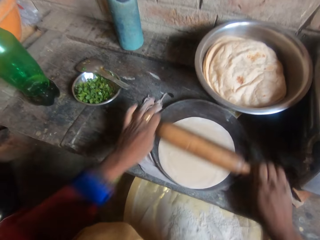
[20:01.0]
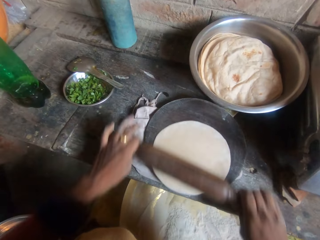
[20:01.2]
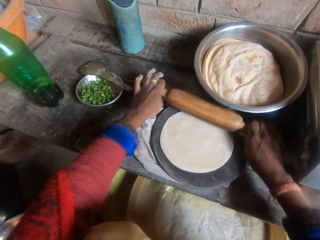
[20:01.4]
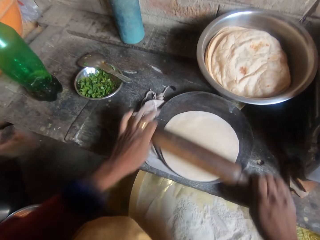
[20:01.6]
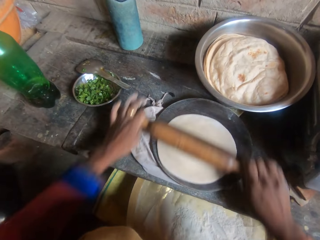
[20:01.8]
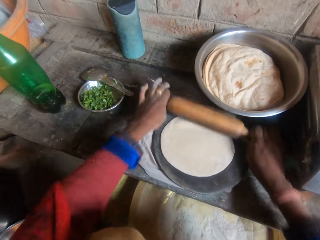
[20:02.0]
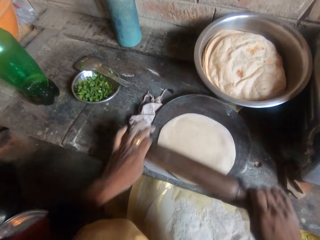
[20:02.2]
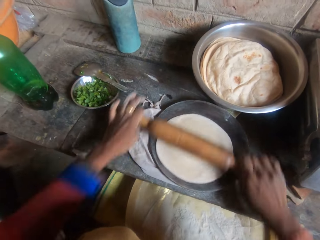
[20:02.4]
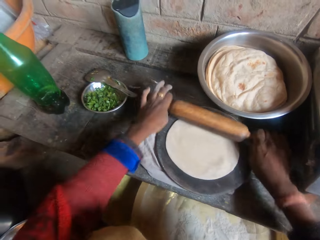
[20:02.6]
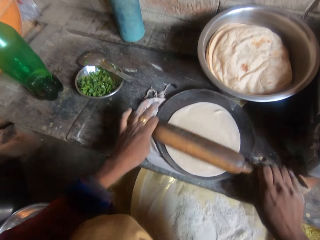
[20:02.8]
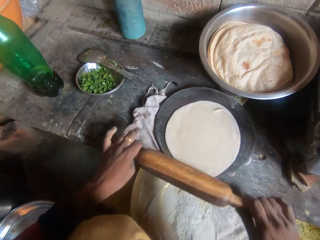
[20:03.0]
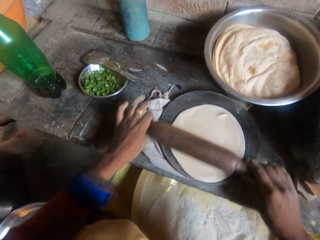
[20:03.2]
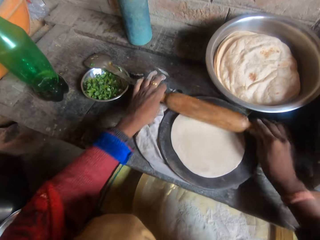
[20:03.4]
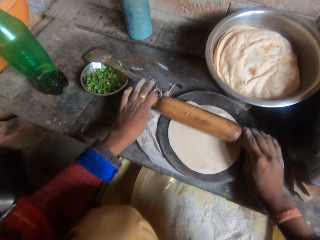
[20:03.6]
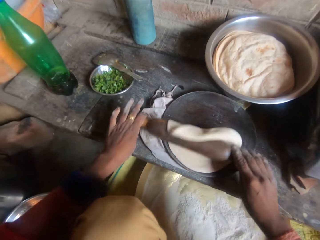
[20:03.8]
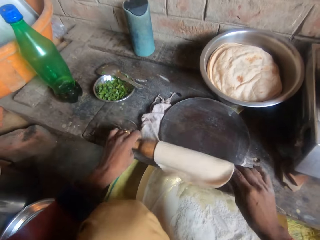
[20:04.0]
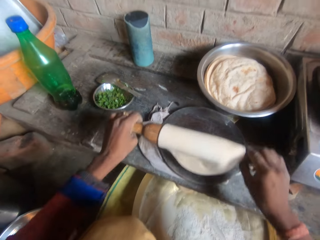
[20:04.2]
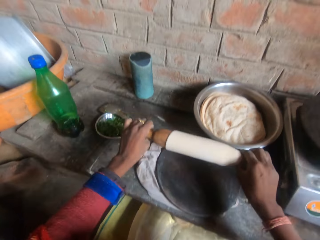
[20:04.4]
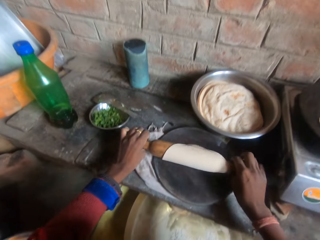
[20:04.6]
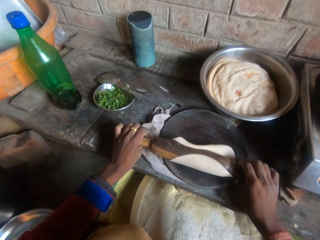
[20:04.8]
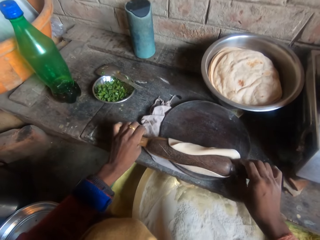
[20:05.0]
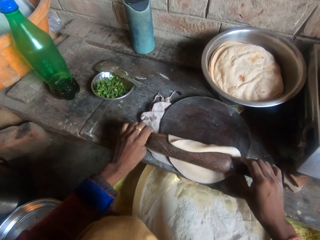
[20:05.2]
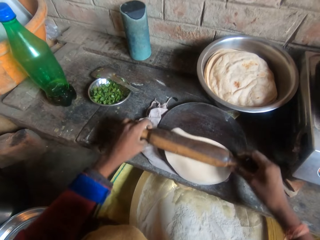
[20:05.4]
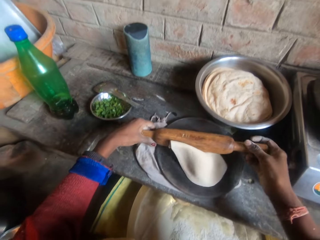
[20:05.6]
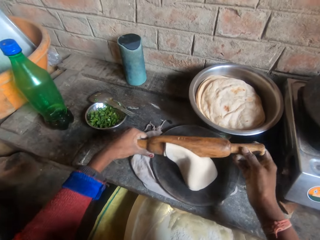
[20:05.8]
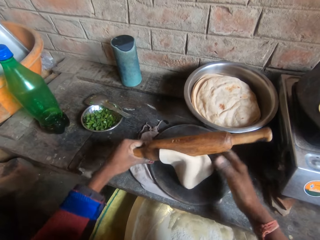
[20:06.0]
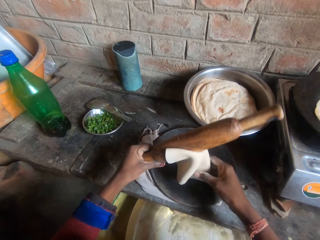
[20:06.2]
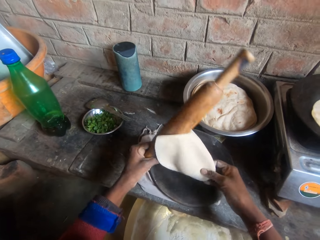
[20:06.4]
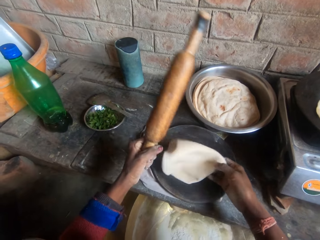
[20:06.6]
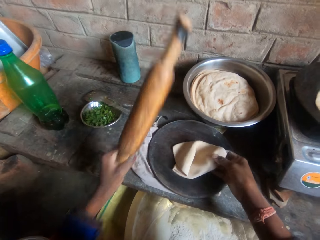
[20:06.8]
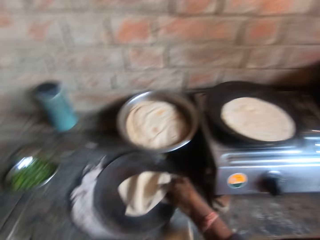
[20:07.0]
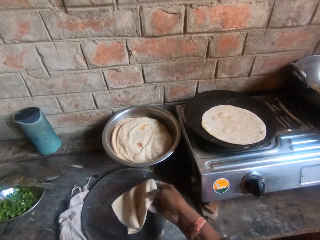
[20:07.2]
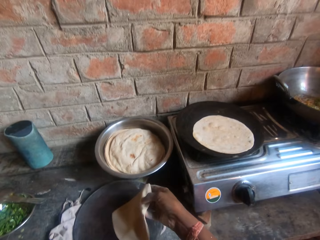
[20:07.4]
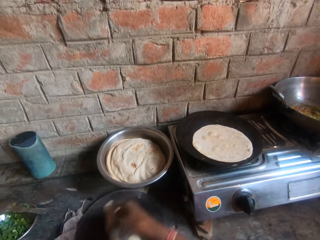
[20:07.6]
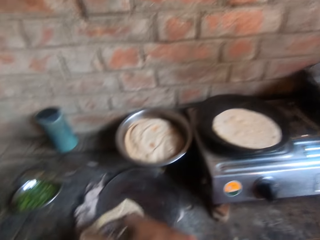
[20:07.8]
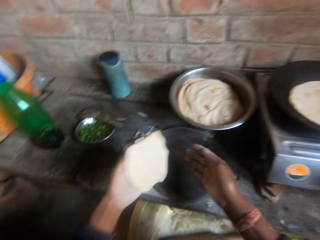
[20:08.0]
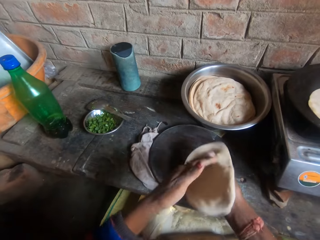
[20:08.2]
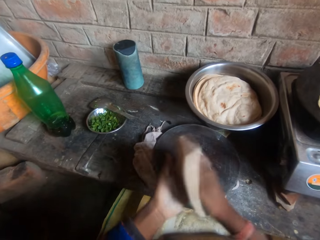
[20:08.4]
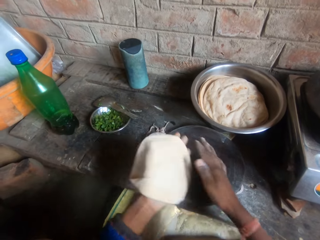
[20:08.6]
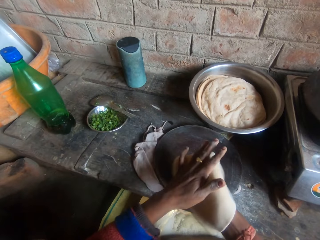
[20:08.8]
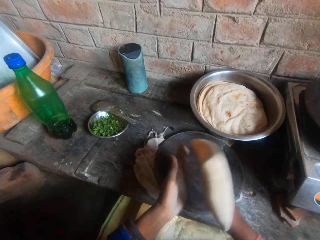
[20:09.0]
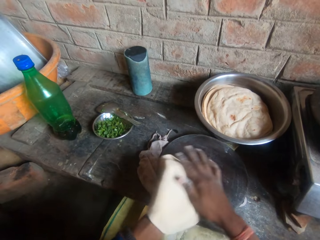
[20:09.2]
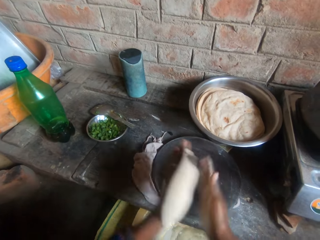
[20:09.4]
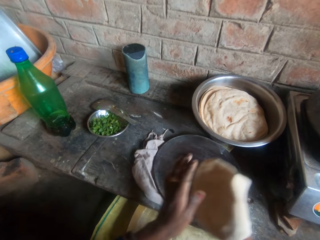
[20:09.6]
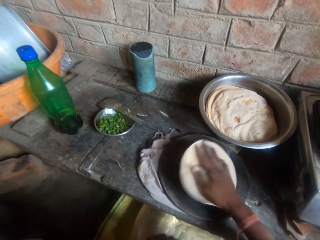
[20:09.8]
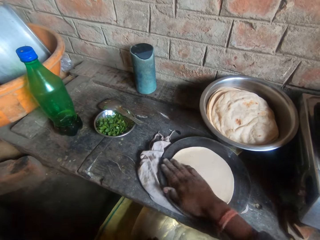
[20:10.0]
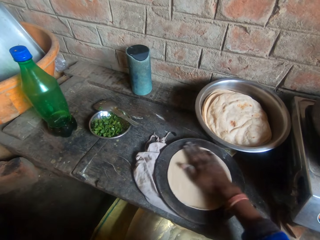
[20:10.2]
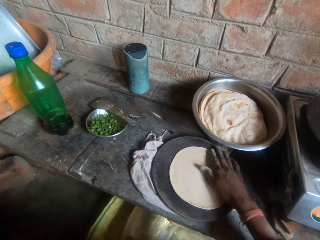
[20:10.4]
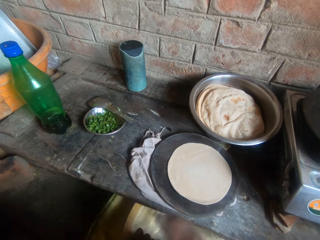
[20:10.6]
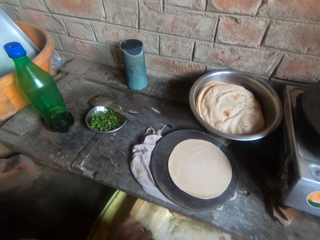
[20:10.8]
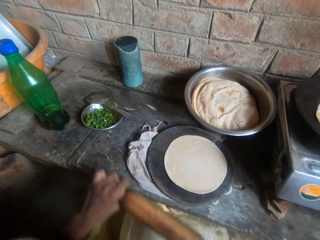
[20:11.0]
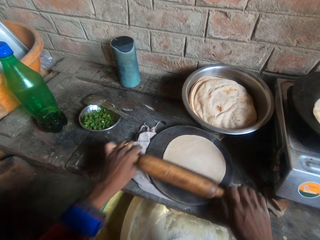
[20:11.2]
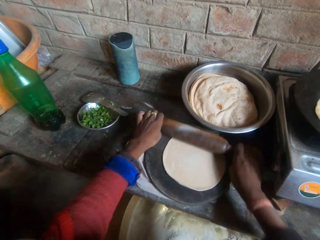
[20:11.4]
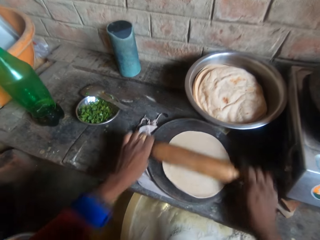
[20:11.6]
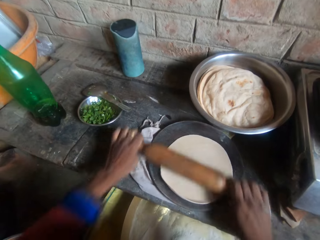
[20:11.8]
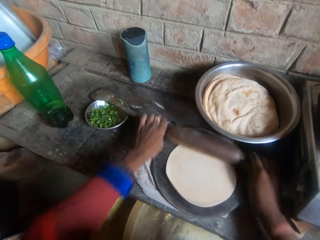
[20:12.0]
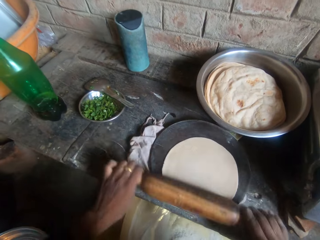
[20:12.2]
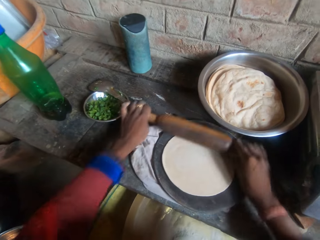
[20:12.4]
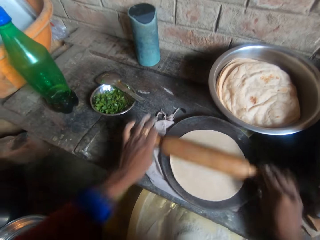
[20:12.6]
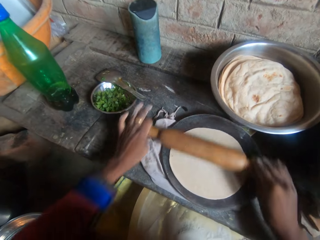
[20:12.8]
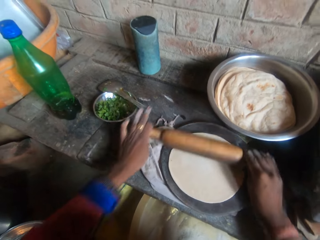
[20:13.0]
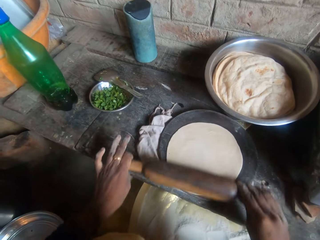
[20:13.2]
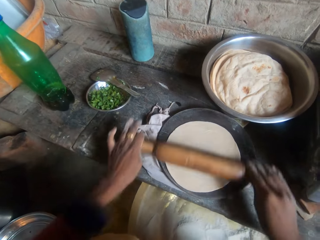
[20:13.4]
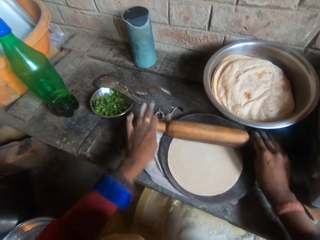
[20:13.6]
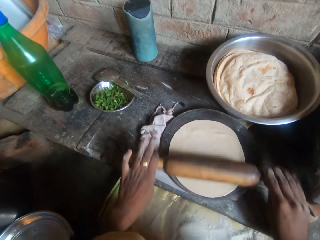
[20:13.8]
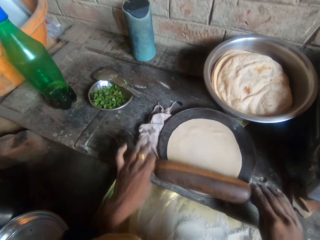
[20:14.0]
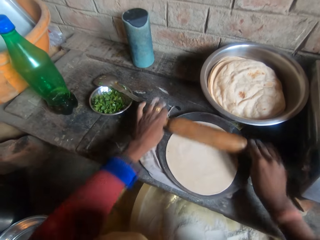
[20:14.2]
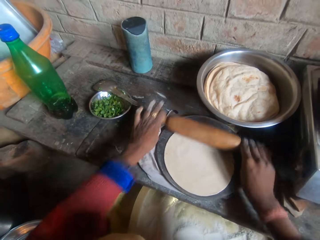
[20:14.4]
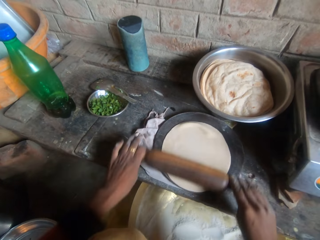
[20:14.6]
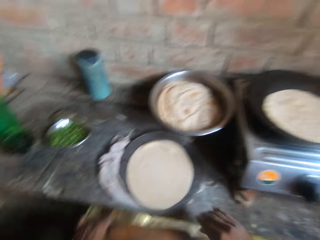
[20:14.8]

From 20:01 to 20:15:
The camera wearer holds the dough. They pick up the dough from the board. They hold the dough with the other hand. They talk to a woman. The camera wearer puts down the dough on the rolling board. They roll the dough. They knead the dough on the board with a rolling pin.

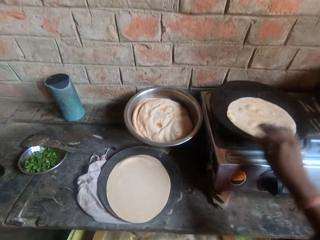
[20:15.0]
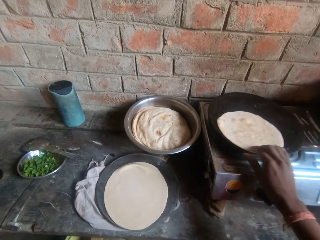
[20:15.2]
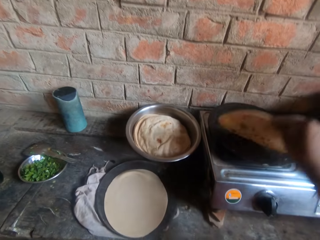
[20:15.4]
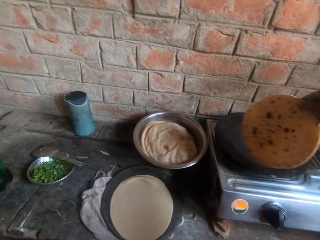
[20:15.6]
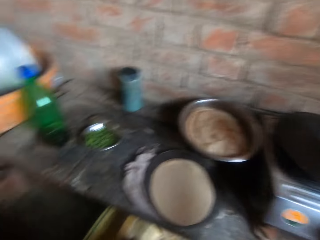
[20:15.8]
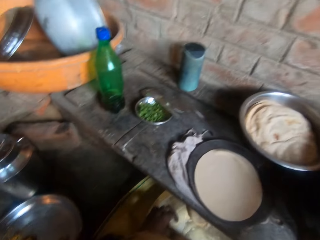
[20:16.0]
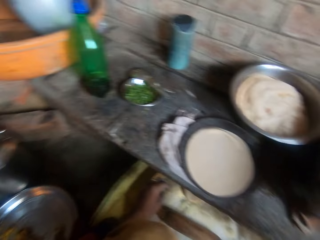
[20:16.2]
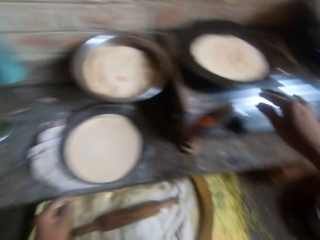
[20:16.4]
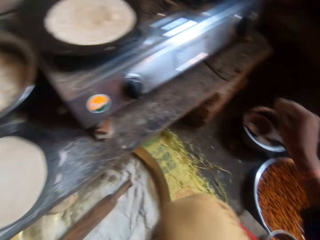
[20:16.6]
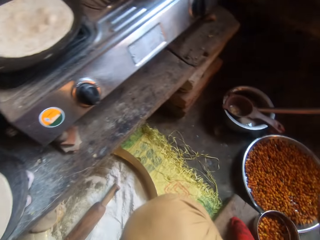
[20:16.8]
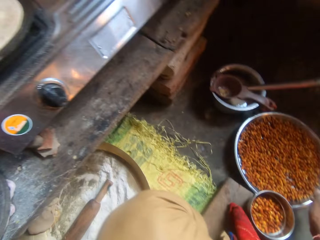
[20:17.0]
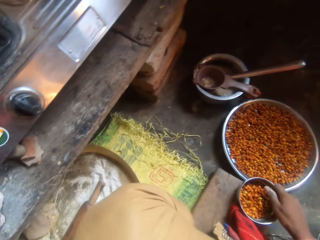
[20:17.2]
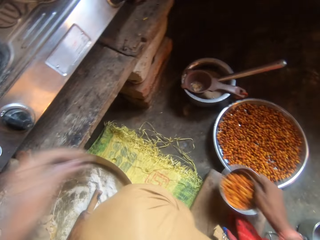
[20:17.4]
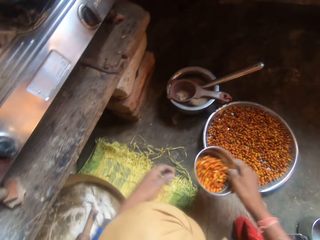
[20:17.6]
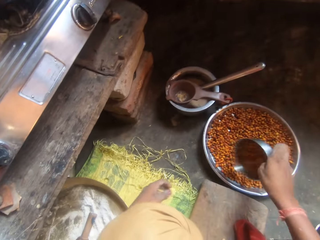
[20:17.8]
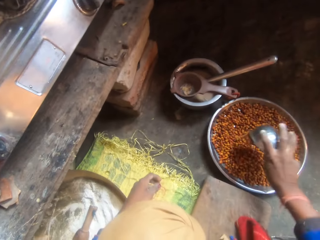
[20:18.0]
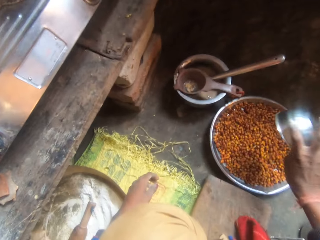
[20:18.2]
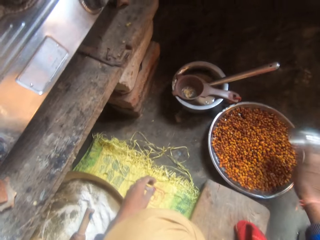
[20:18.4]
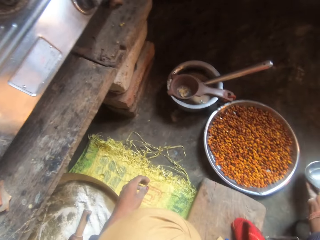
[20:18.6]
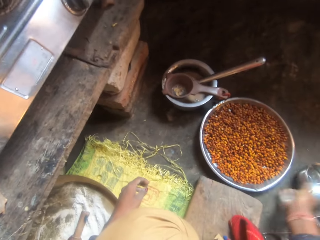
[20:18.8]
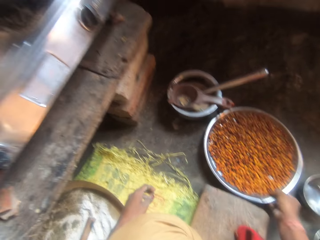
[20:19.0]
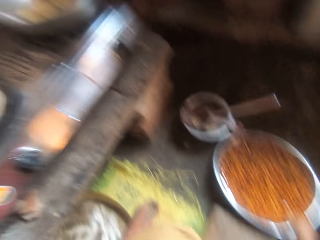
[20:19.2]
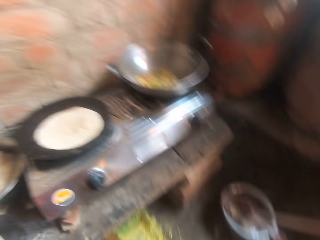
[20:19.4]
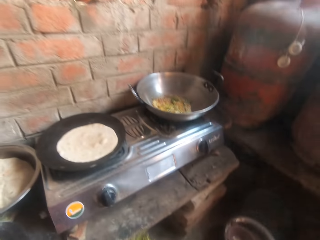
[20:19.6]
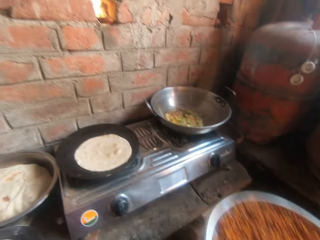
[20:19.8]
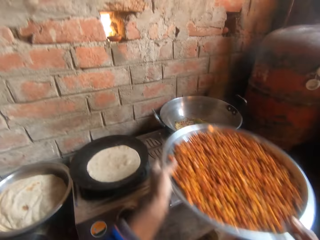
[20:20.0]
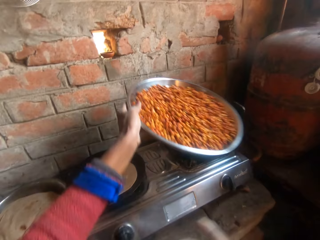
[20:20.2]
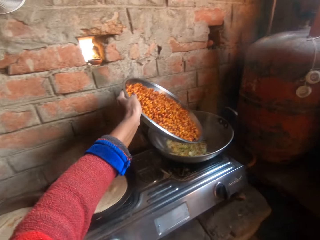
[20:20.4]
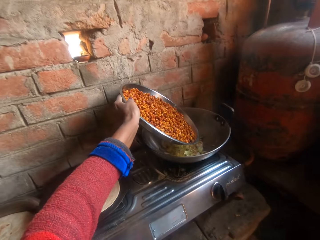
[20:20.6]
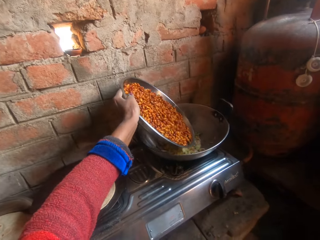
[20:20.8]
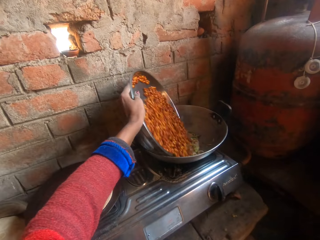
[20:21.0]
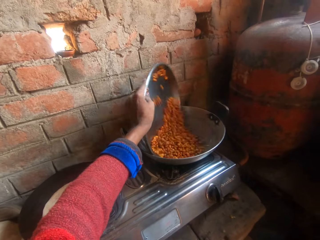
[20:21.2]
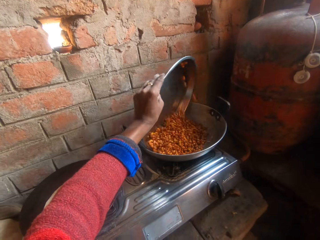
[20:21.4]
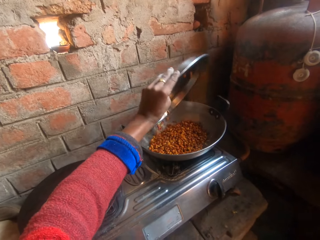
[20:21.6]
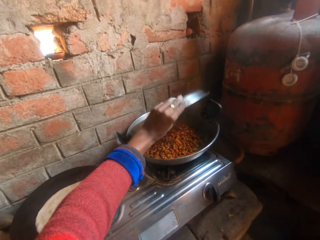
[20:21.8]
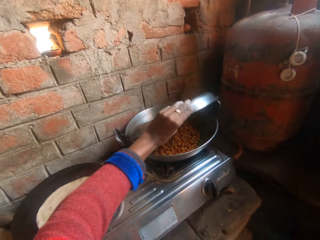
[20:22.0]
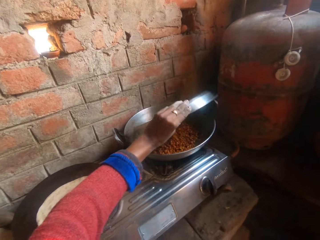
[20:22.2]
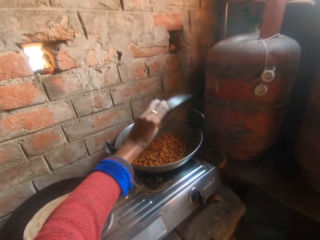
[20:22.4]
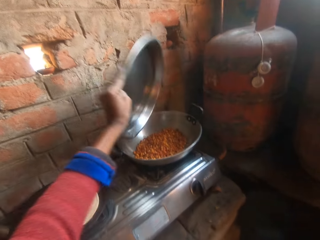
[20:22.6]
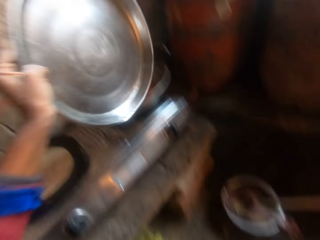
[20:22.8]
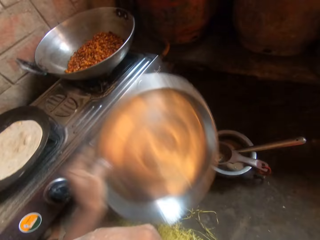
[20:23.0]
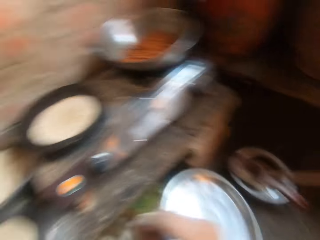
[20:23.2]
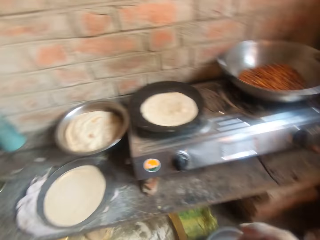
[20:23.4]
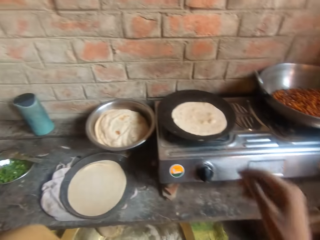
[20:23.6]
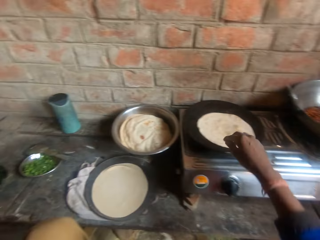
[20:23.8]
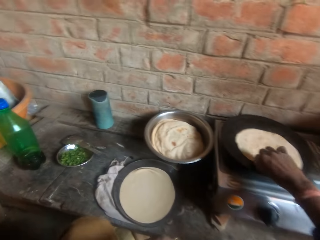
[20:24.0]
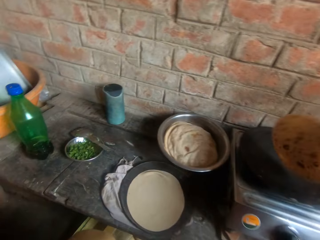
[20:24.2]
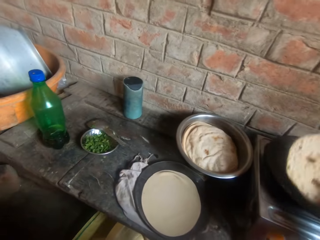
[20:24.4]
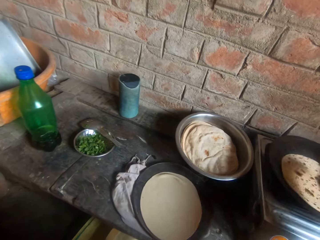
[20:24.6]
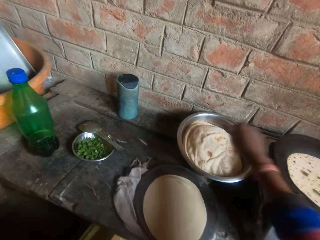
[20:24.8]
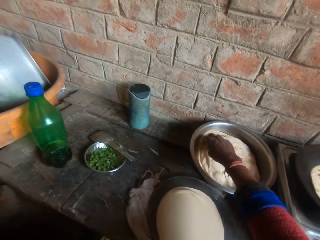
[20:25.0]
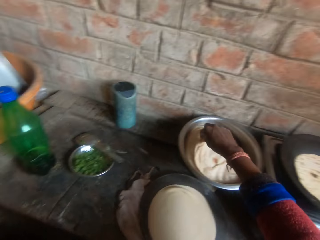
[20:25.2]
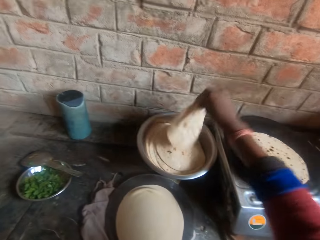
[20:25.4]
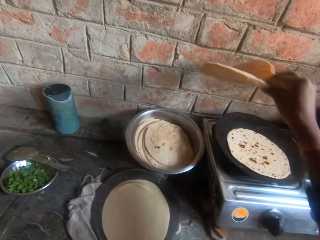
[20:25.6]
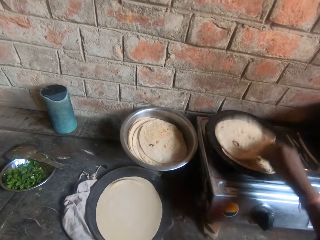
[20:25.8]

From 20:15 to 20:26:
The camera wearer holds the tortilla. They flip the roti on the griddle. They put down the tortilla. They hold the bowl. They pick up the bowl from the ground. They pour the groundnut from the bowl inside a tray on the ground. They put down the bowl. They hold the tray. They pick up the tray from the ground. They hold the tray with the other hand. They pour the groundnut inside the tray in the pot on the cooker. They hit the tray against the cooking pot. They drop the tray on the ground. They hold the tortilla. They flip the roti on the griddle. They pick up the tortilla. They move the roti from the bowl to the griddle.
